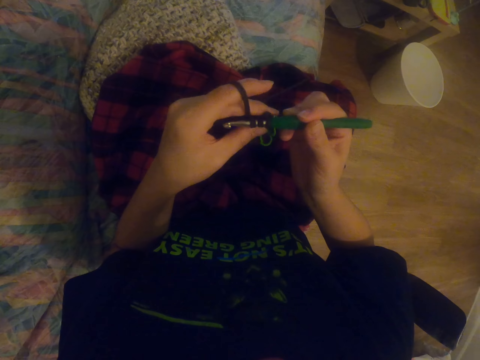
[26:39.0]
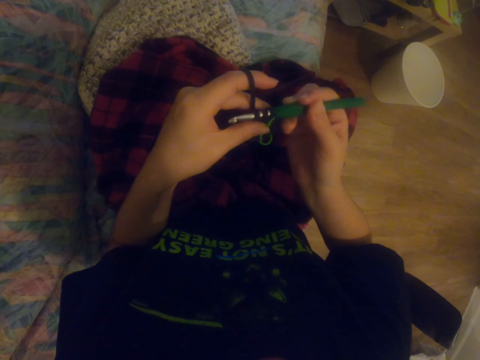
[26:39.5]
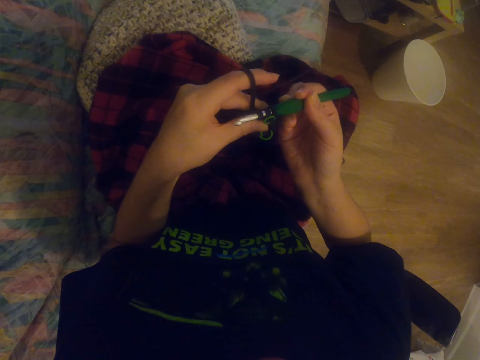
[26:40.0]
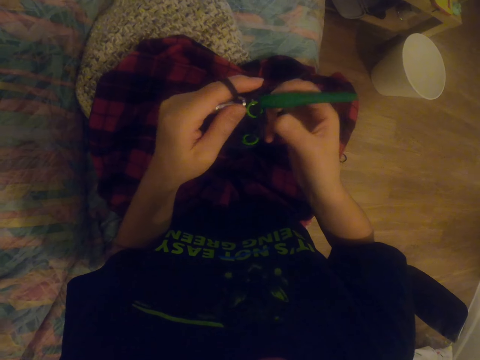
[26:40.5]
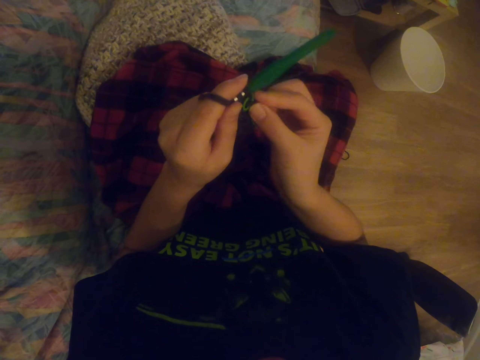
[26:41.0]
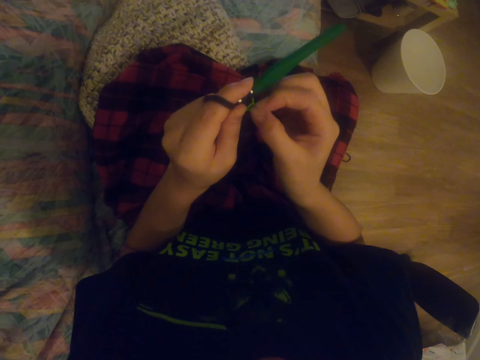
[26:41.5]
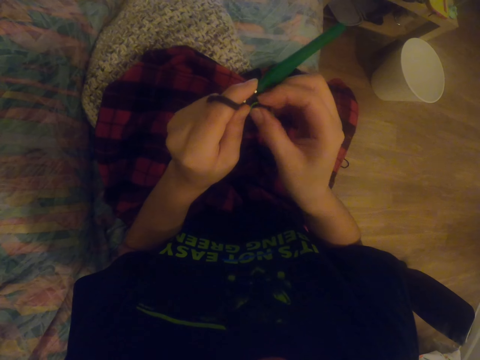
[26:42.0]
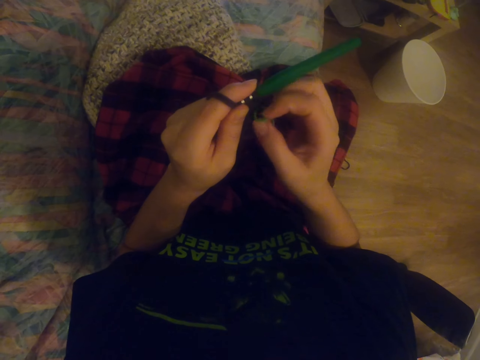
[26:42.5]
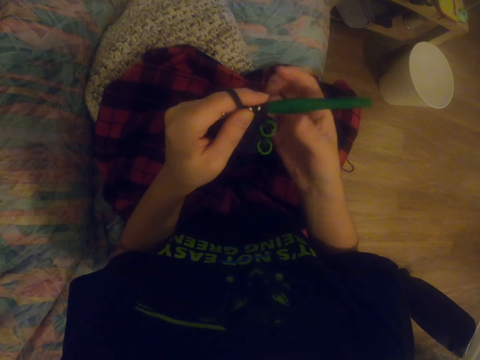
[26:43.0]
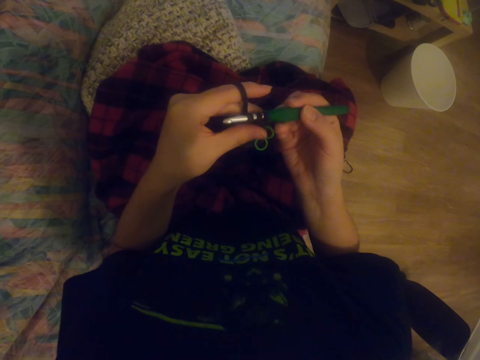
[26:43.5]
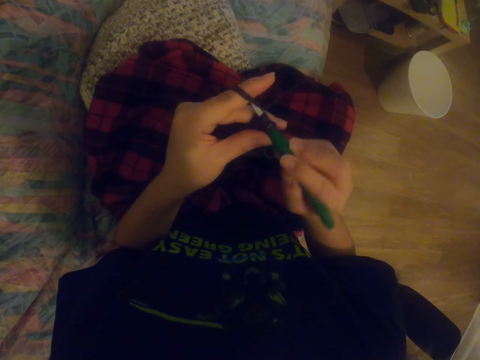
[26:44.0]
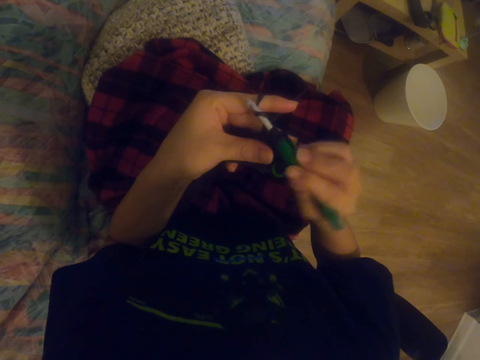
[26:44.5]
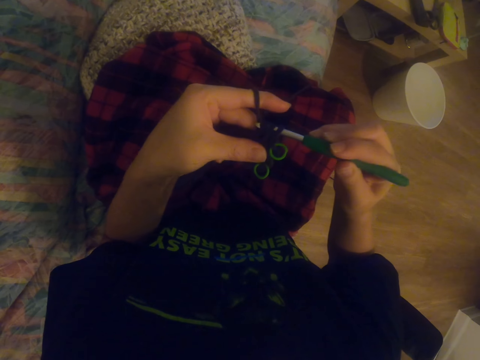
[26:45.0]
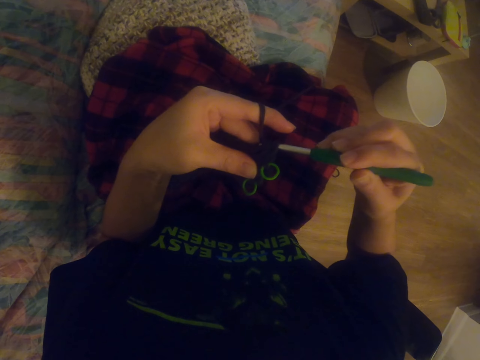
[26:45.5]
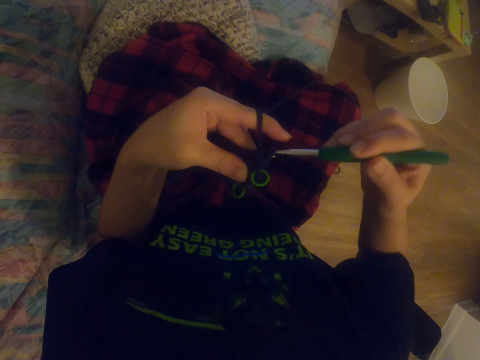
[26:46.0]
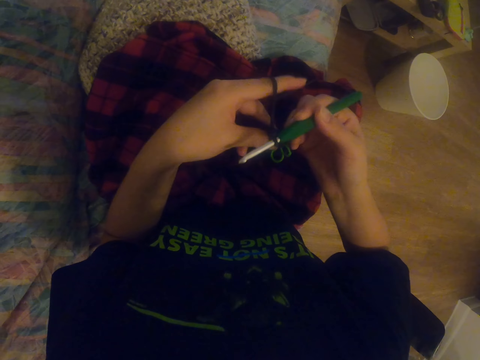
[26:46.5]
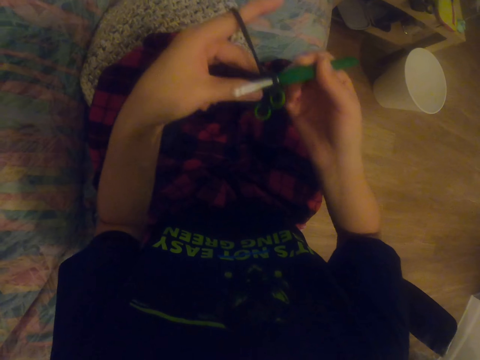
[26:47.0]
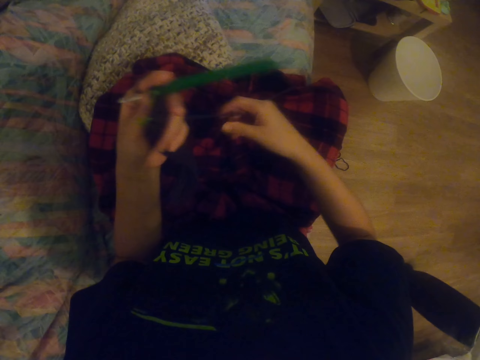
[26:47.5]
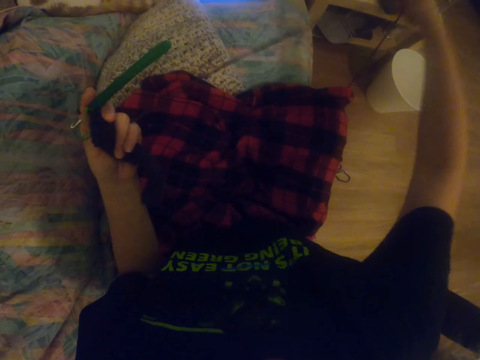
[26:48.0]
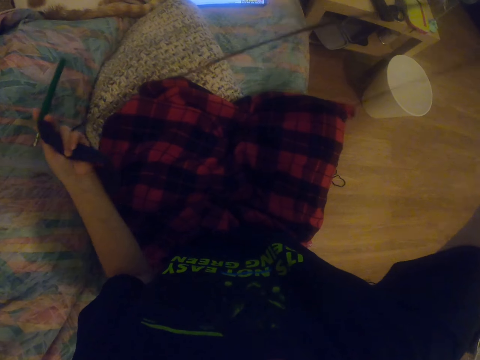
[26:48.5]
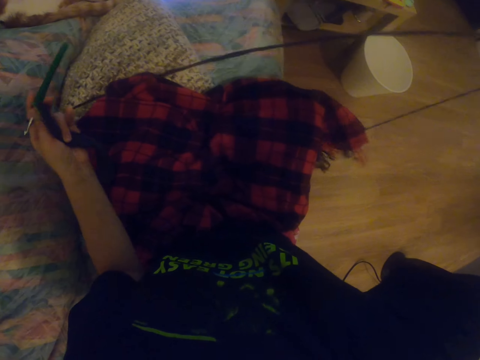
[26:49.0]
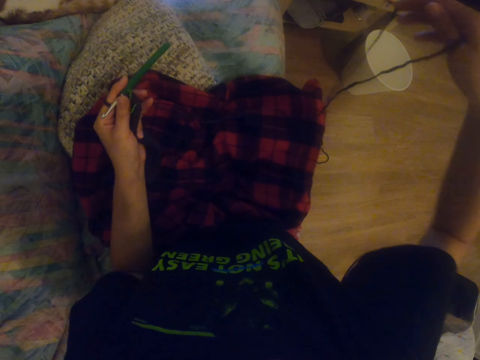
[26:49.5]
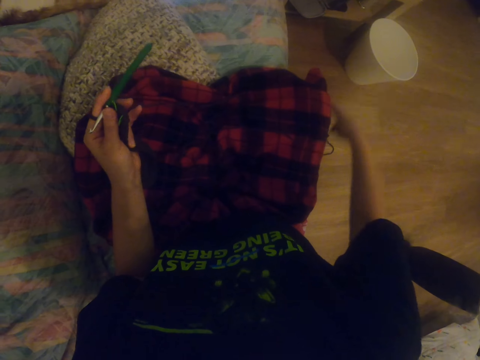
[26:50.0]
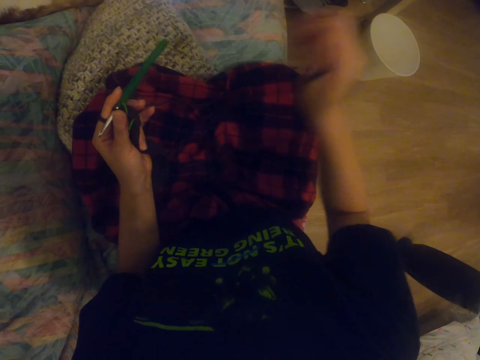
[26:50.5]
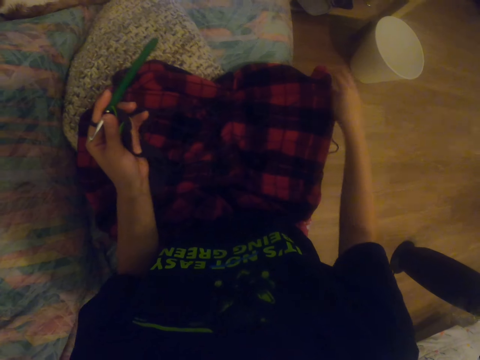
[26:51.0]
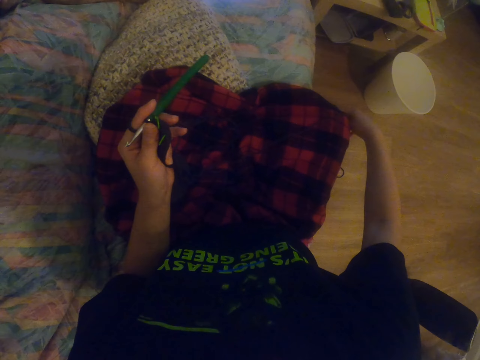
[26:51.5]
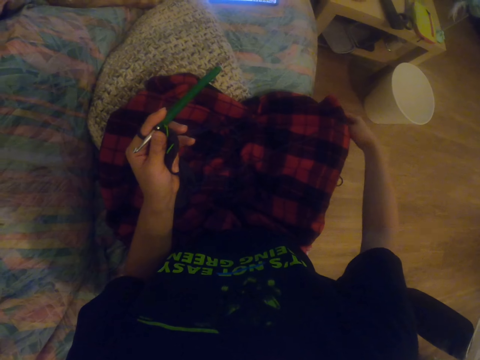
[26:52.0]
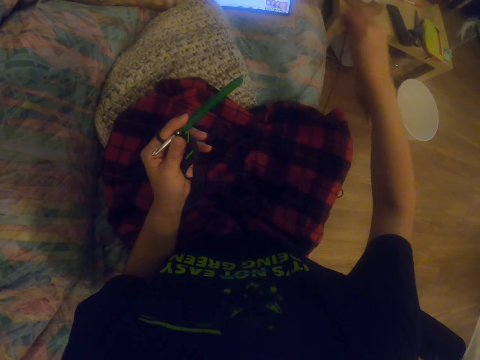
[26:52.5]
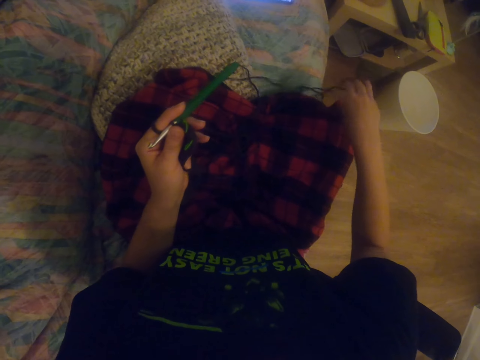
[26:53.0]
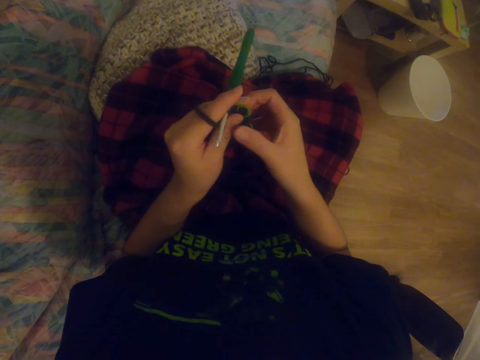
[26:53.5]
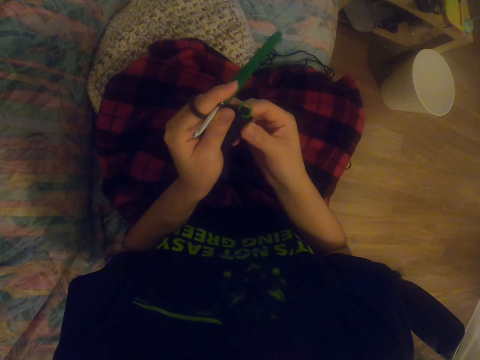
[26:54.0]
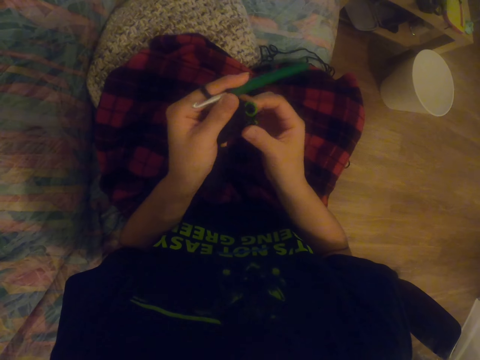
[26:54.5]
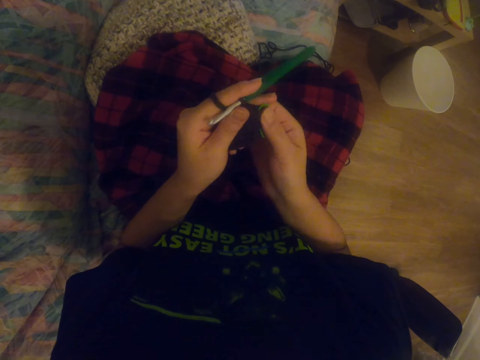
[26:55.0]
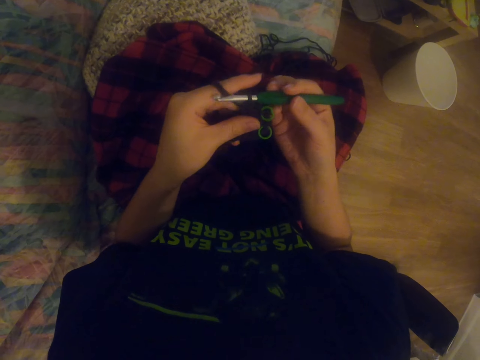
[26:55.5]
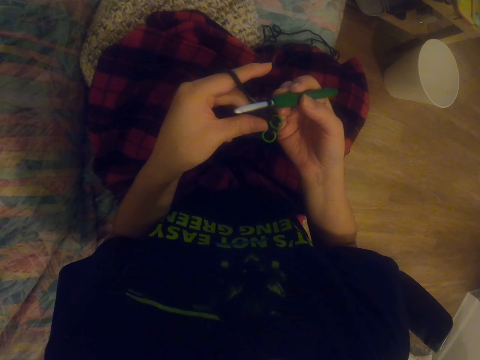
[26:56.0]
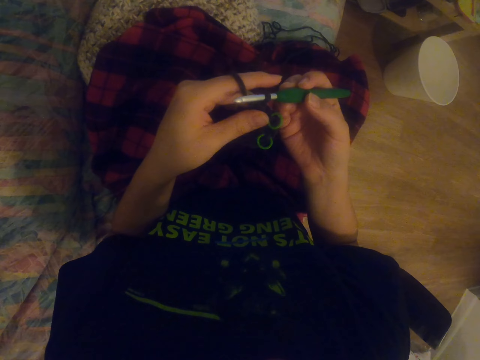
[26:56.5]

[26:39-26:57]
The camera wearer knits a sock with the knitting needle. They pull the sock. They knit the sock with the knitting needle. They pull the knitting wool. They unfold the yarn repeatedly. They stretch the fabric. They pull the sock.

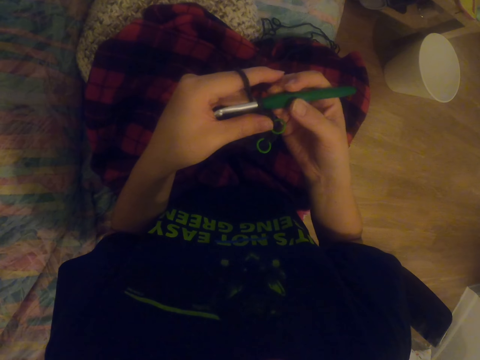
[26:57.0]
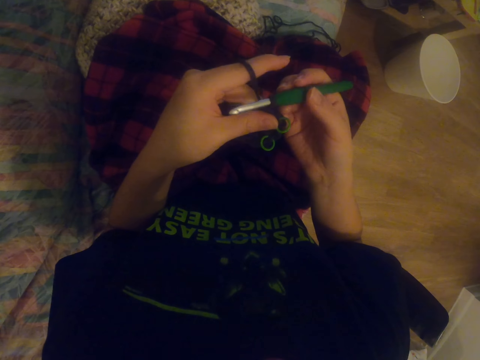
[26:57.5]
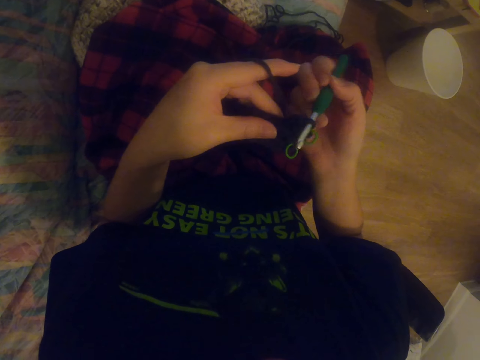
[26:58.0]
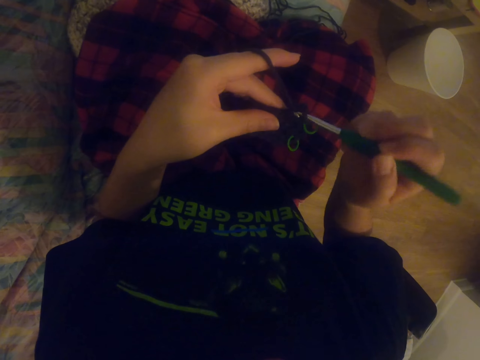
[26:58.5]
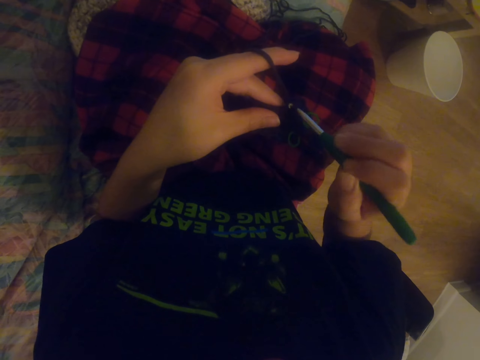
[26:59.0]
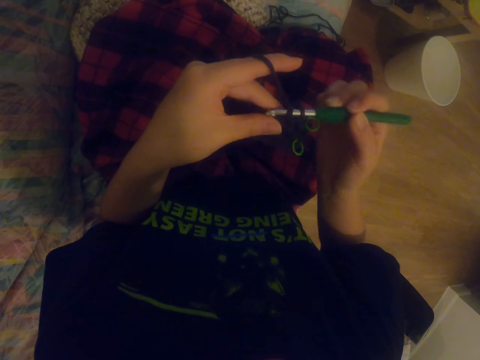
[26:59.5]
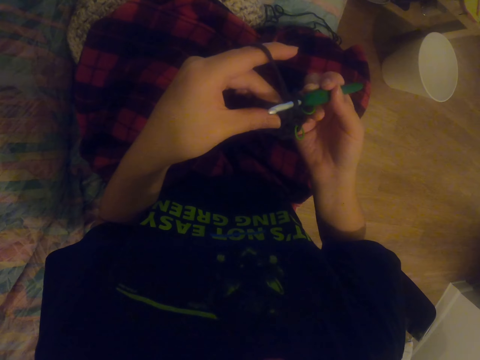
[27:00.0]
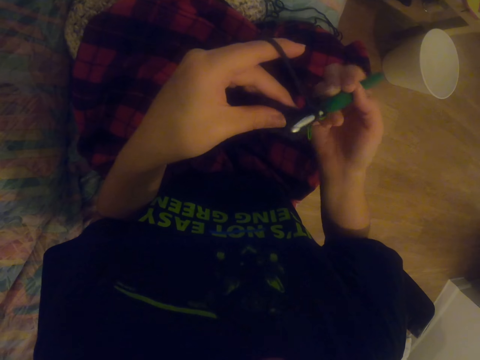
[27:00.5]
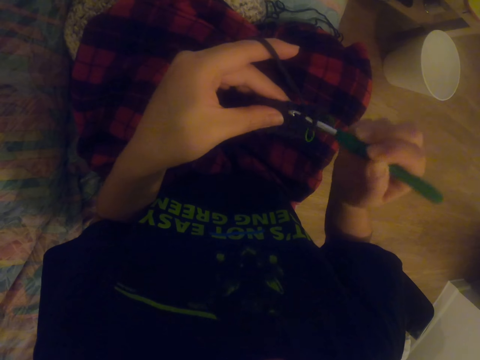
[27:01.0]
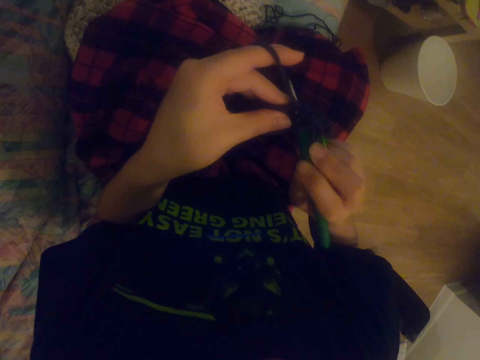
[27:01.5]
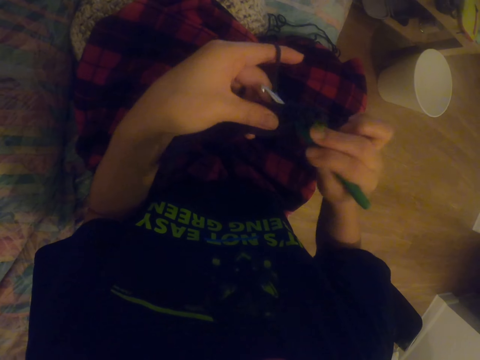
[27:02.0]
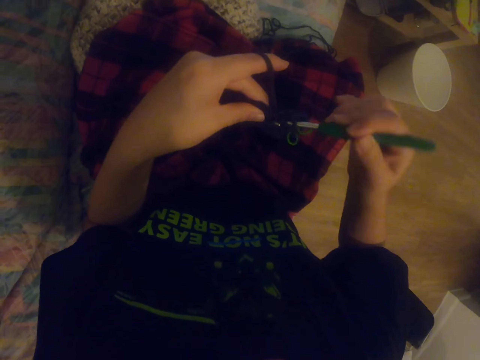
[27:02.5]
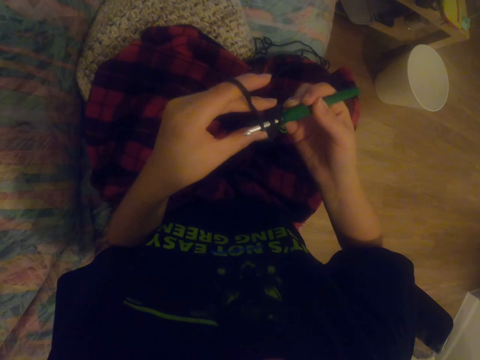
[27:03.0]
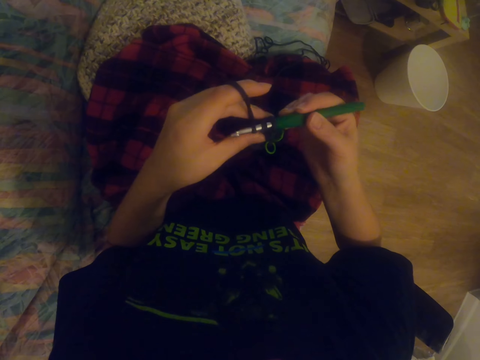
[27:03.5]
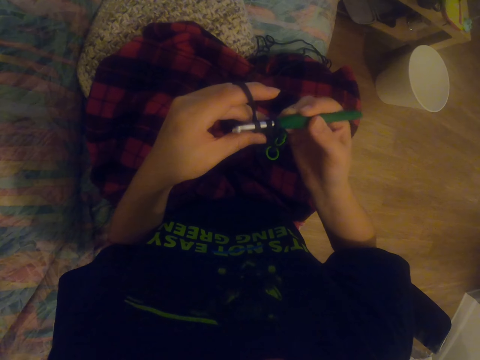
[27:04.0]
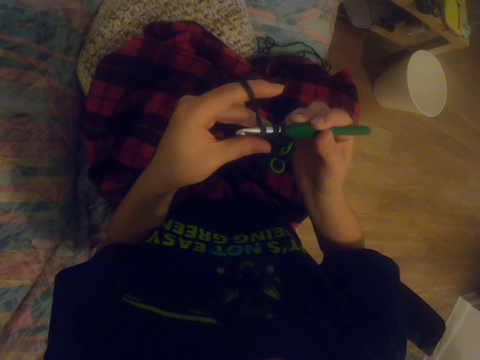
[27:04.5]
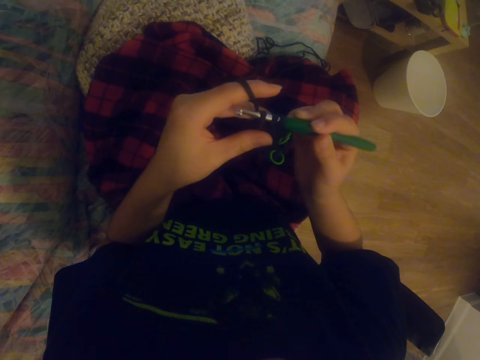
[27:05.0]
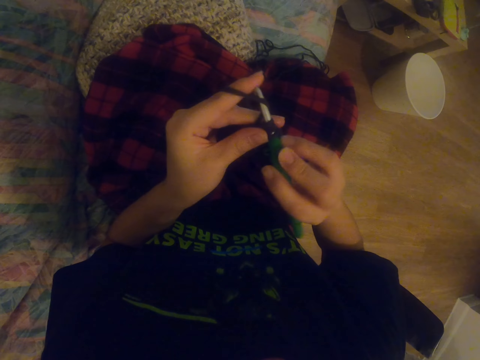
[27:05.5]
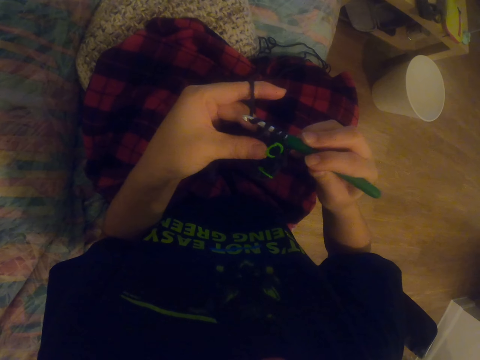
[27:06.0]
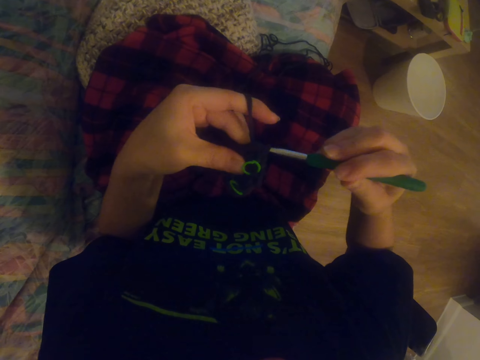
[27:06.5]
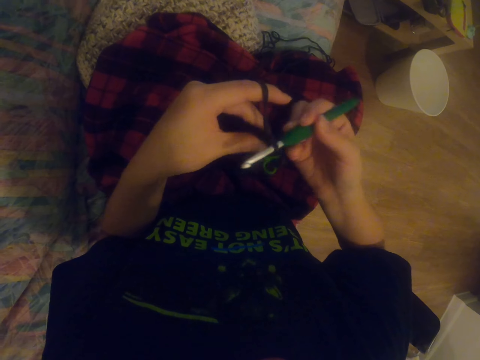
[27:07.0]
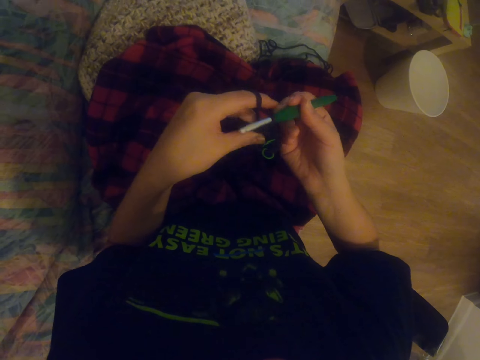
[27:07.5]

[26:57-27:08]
The camera wearer knits a sock with the knitting needle. They knit the sock with the knitting needle again.
